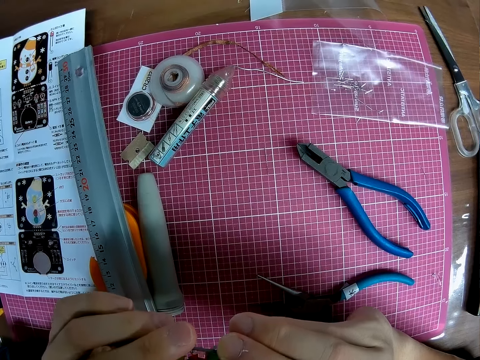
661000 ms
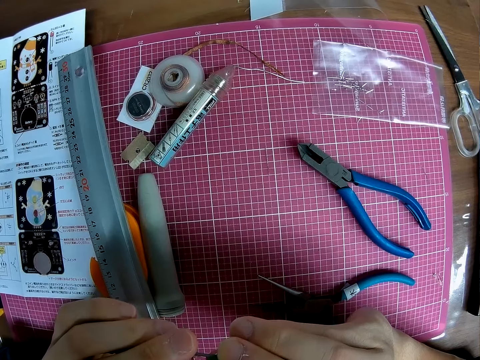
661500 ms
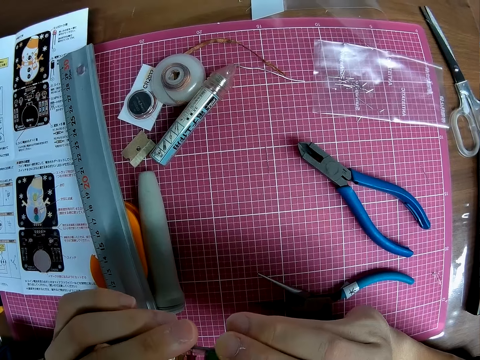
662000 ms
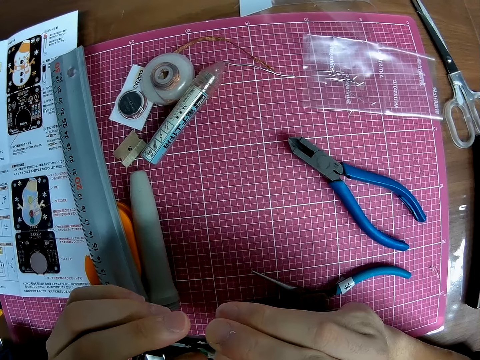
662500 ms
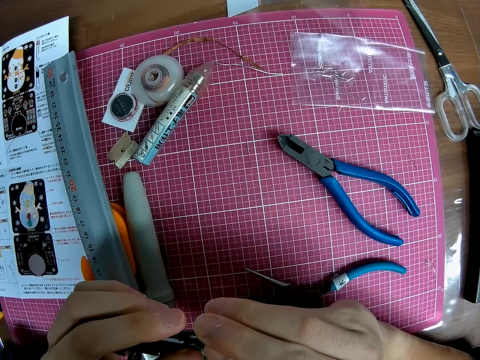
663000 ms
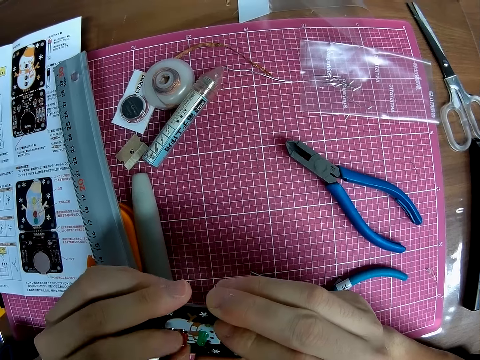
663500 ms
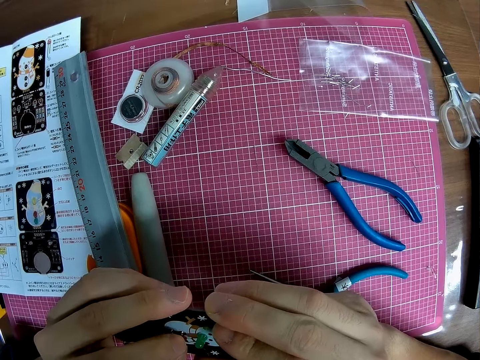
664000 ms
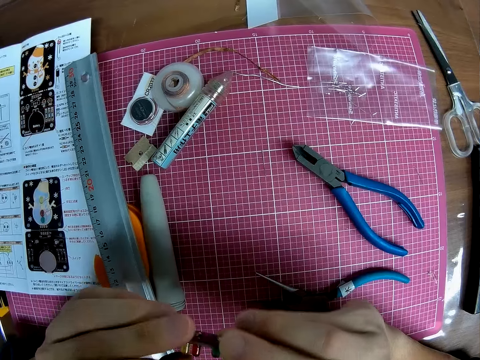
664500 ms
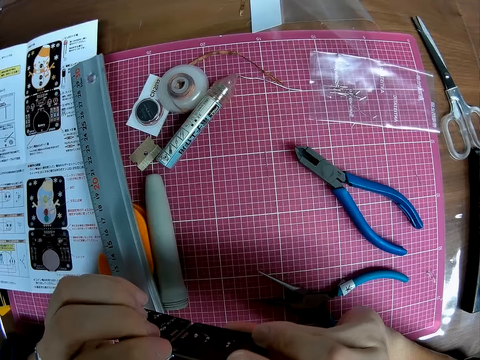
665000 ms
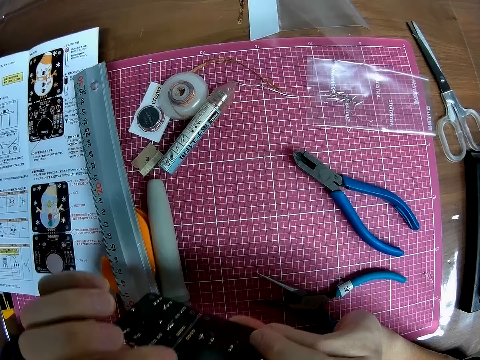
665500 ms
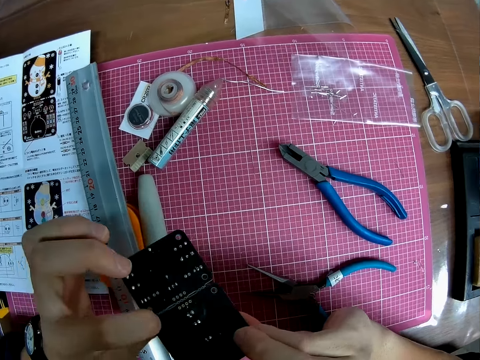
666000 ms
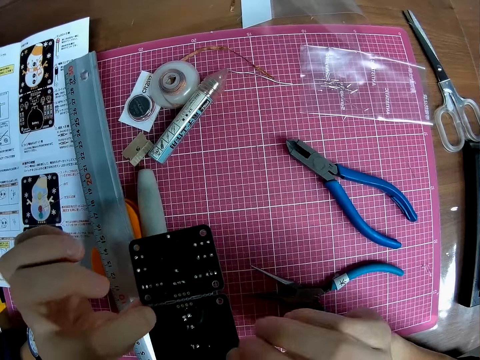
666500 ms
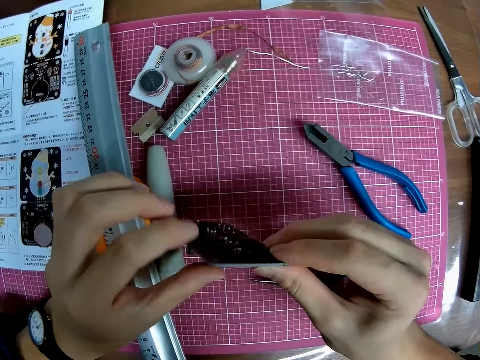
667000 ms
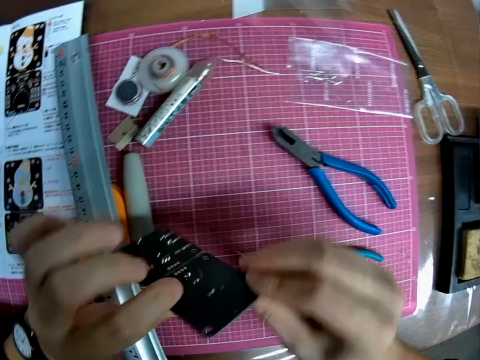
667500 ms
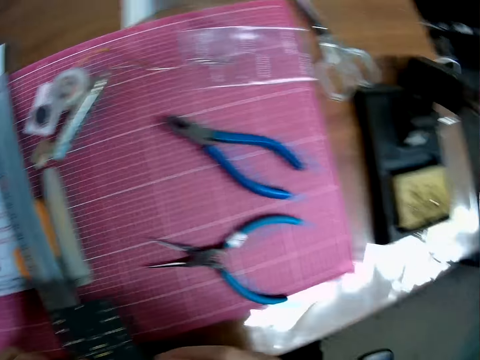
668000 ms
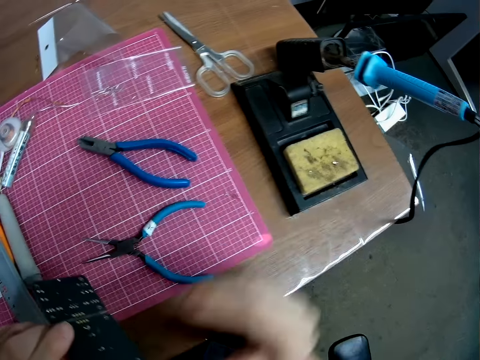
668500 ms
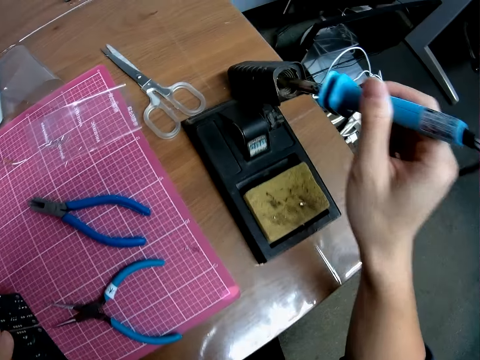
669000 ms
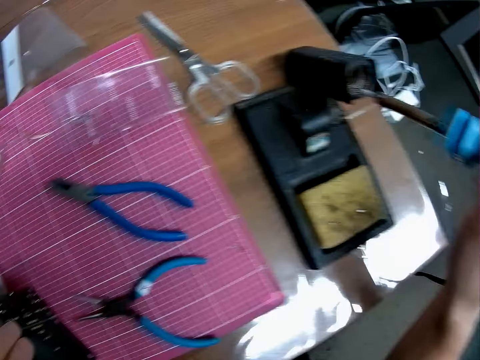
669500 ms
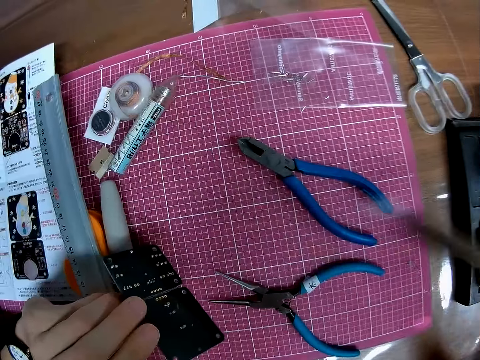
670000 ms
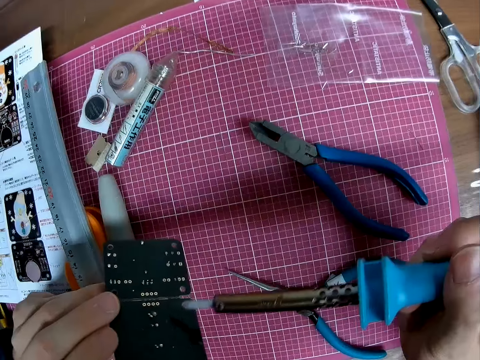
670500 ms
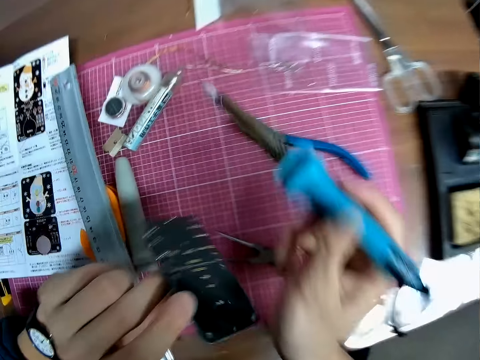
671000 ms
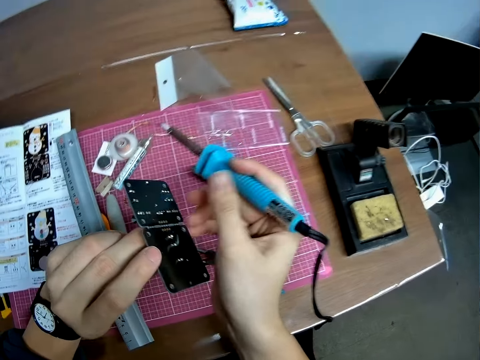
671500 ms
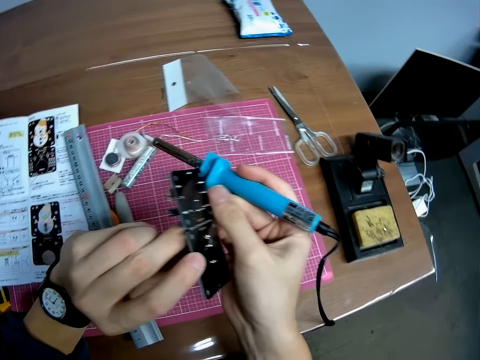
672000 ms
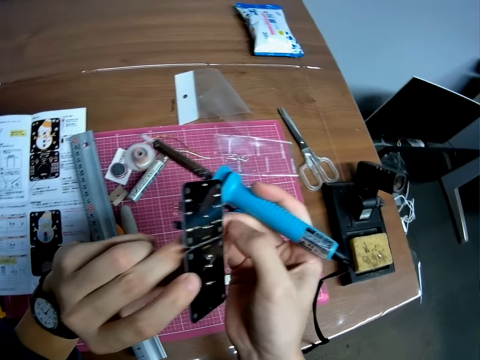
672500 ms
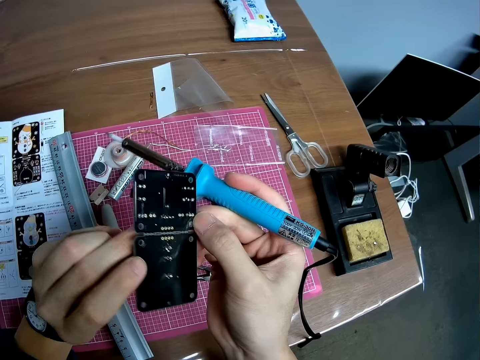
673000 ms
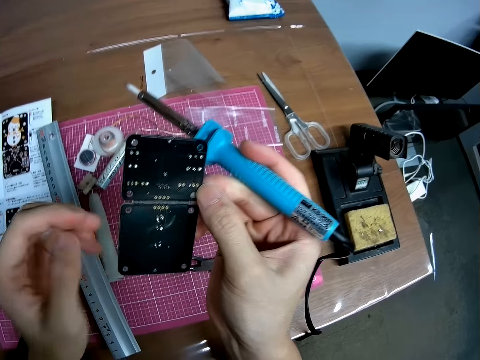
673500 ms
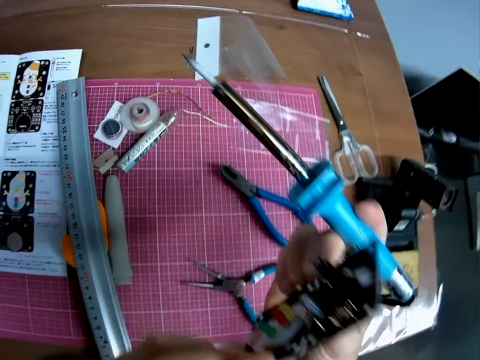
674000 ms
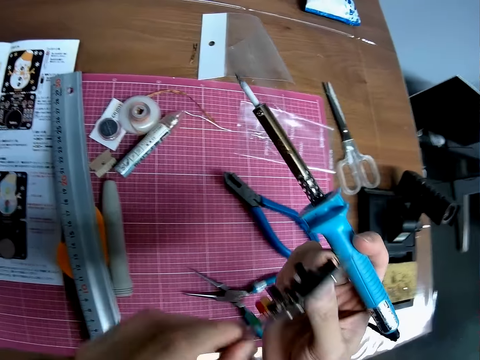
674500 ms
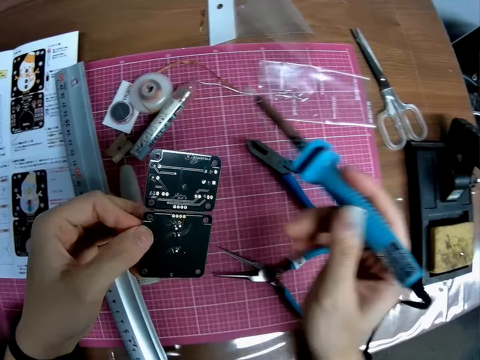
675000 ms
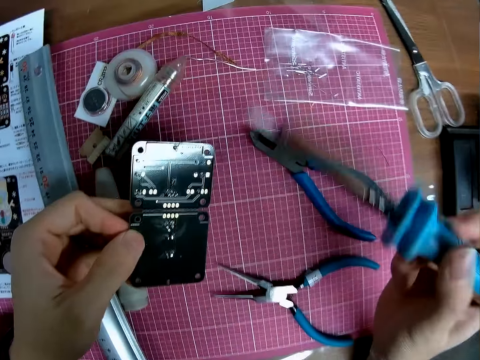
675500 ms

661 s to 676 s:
The camera wearer touches the circuit board. They pick up a soldering iron from its holder. They move the soldering iron close to the motherboard. They hold the motherboard and turn the motherboard.

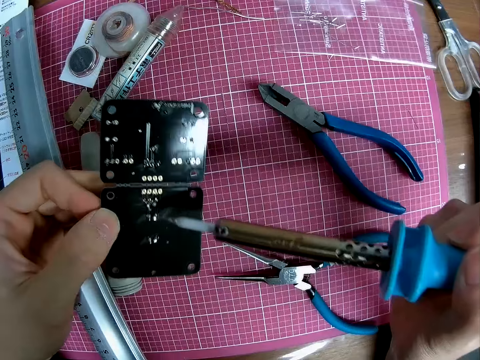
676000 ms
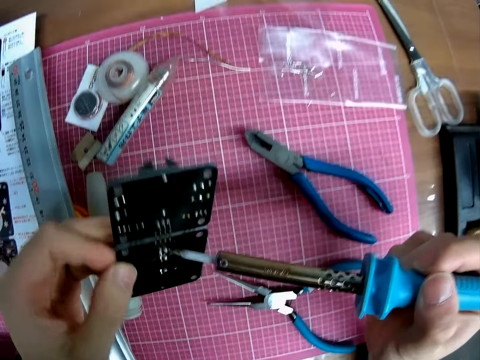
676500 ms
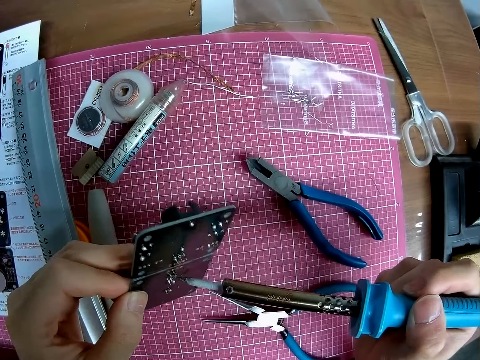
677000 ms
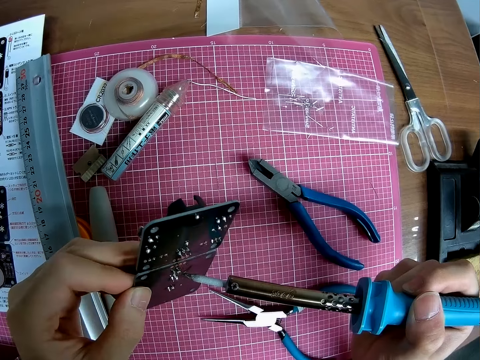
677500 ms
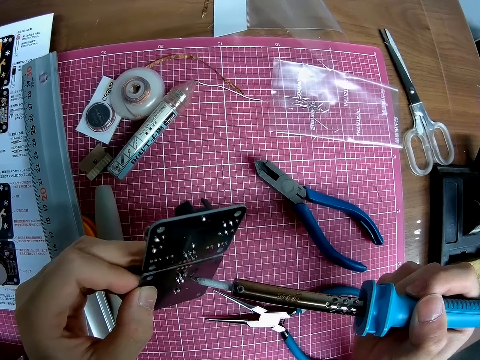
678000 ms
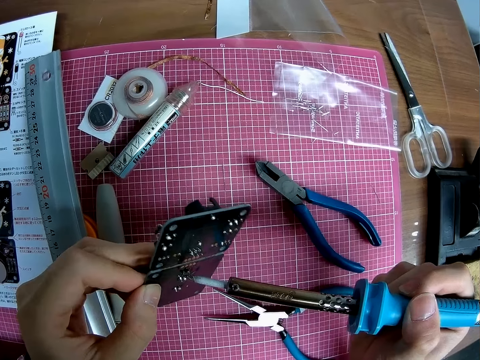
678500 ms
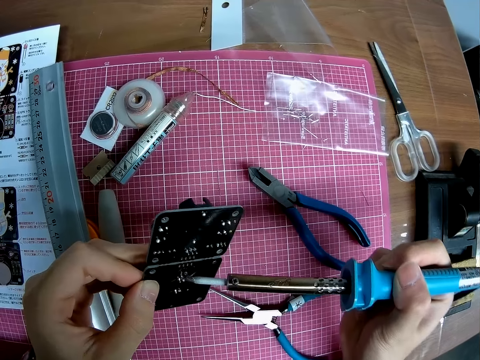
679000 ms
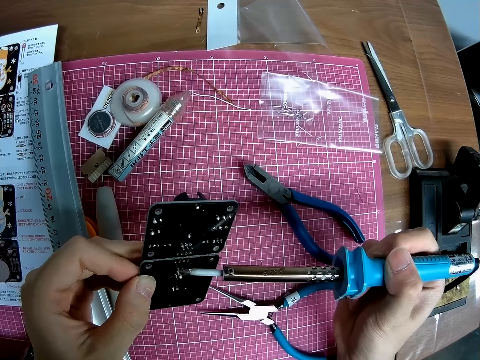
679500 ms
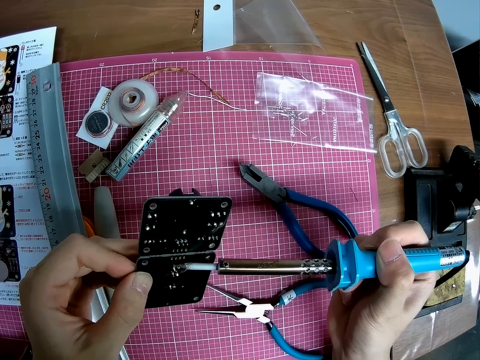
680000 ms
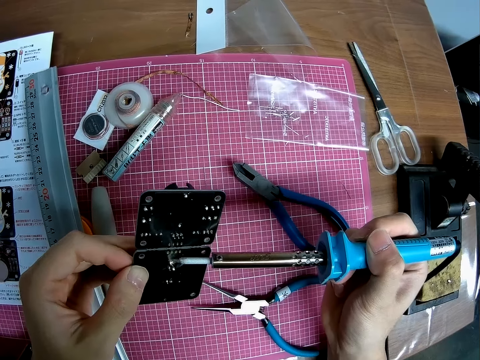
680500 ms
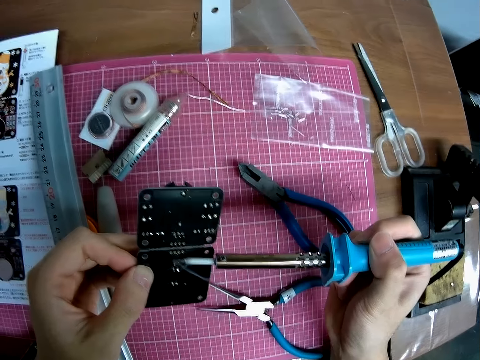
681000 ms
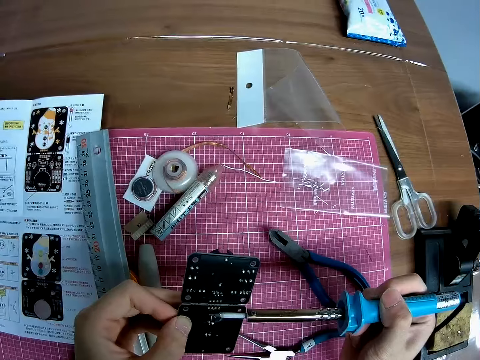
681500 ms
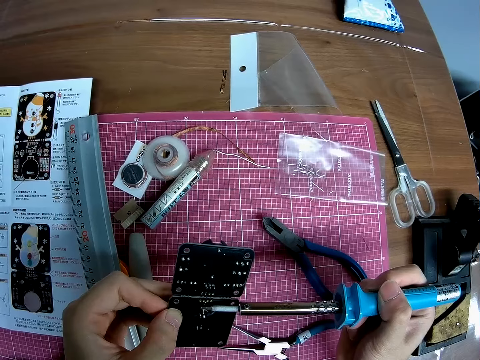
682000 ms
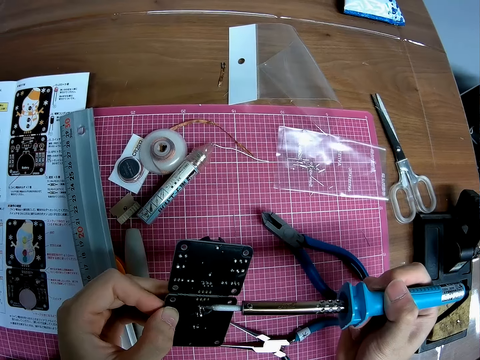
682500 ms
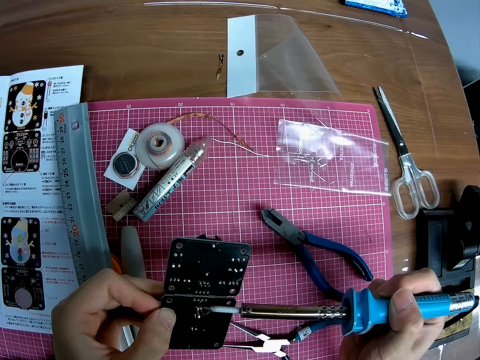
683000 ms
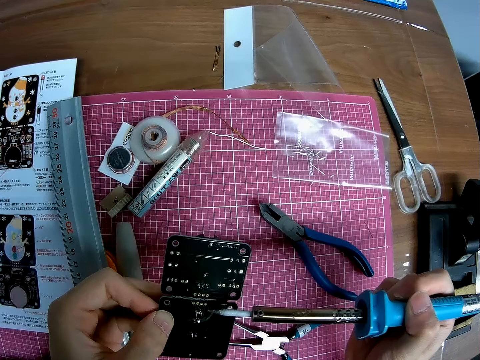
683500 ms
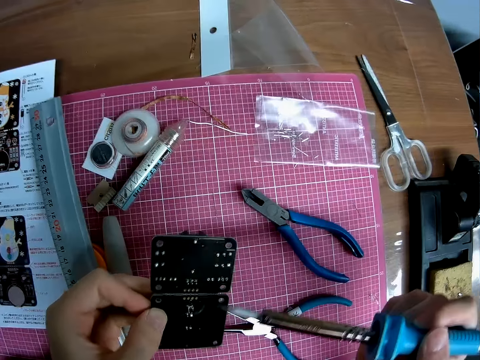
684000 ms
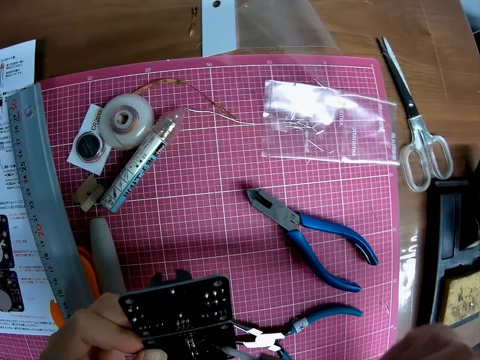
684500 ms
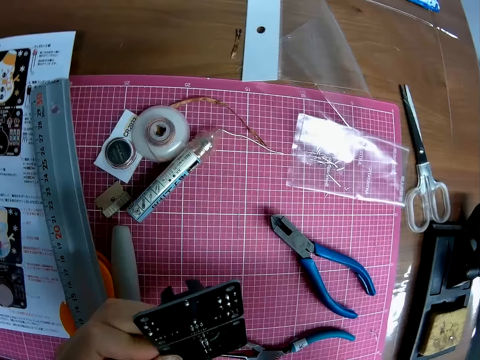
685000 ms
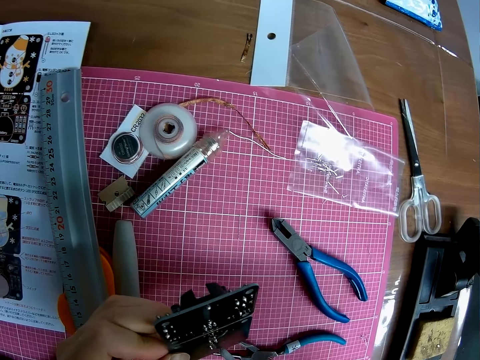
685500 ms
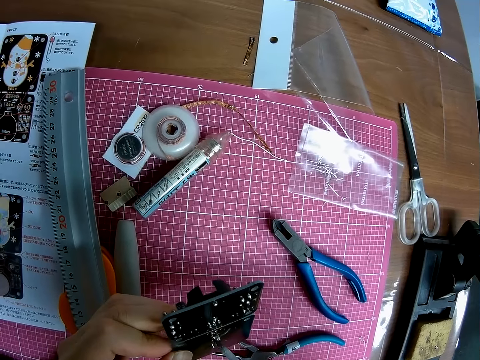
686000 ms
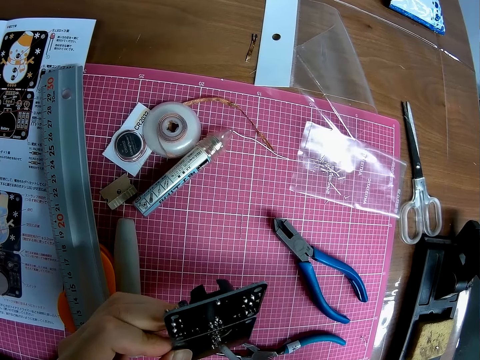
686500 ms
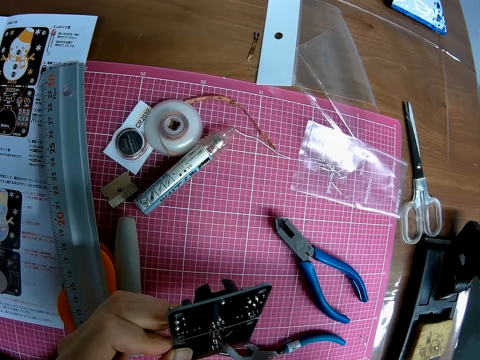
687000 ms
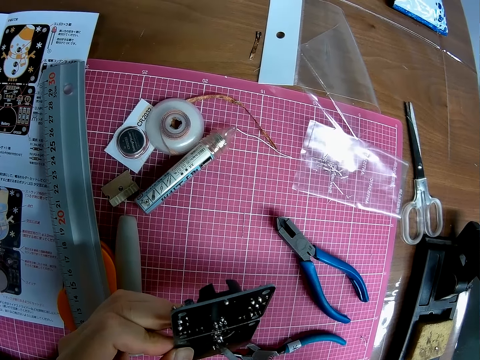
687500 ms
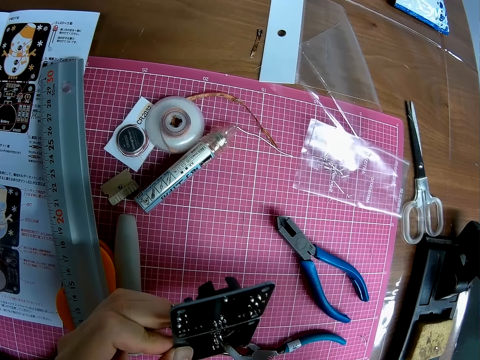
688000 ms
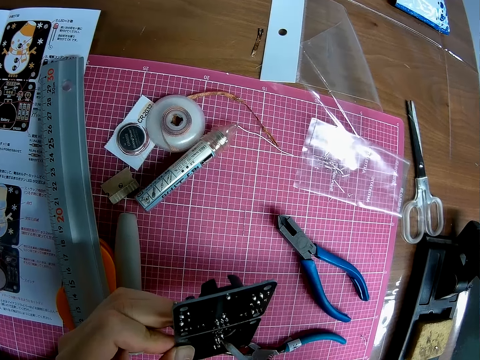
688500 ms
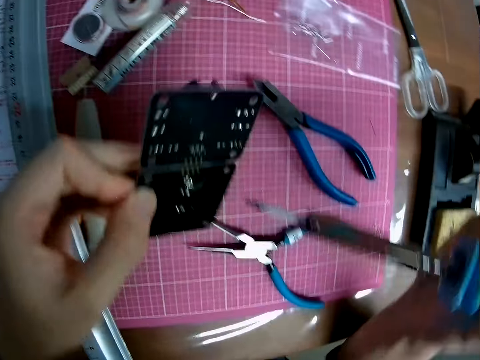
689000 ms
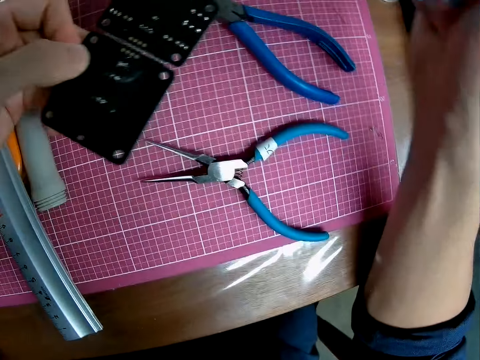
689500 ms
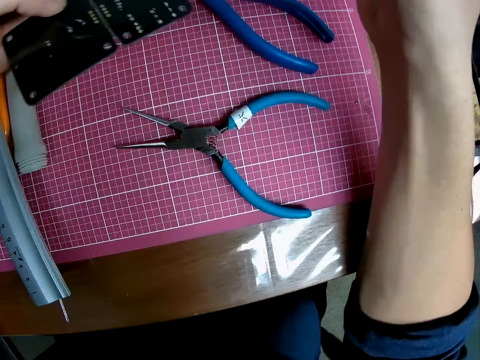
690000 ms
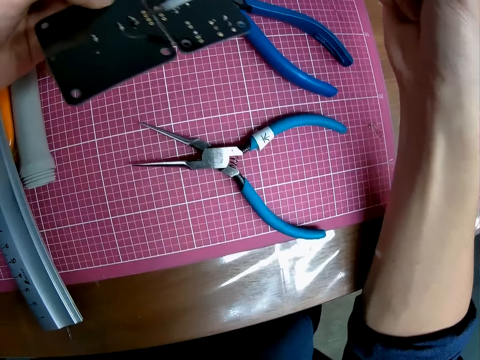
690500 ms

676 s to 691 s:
The camera wearer burns the solder wire remains with the soldering iron on the motherboard. They turn the soldering iron. They burn the solder wire remains with the soldering iron on the motherboard. They move forward.
